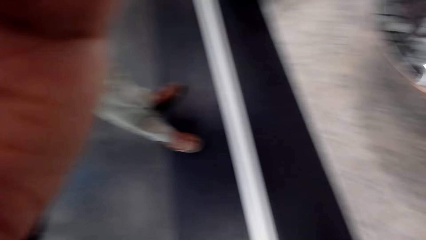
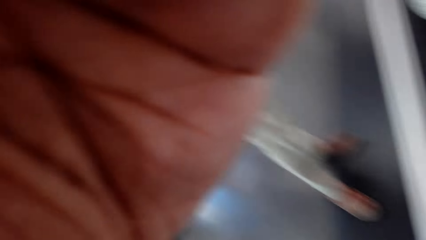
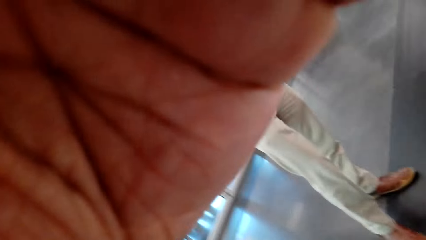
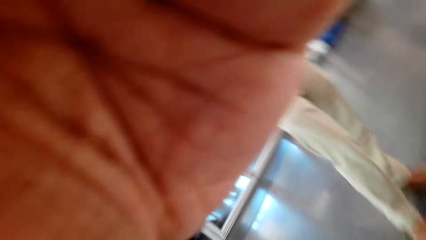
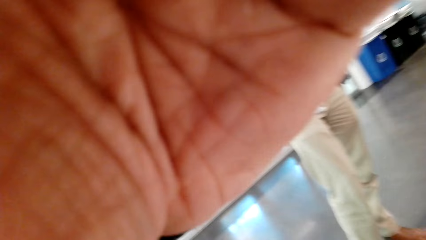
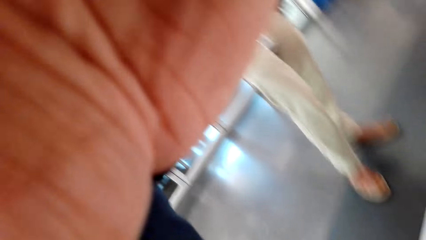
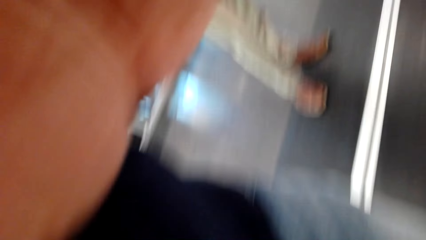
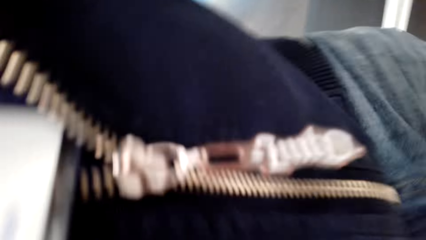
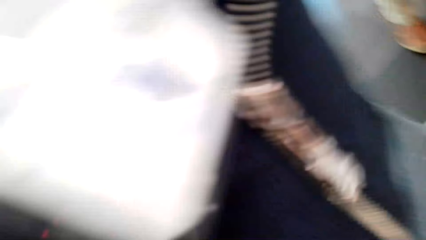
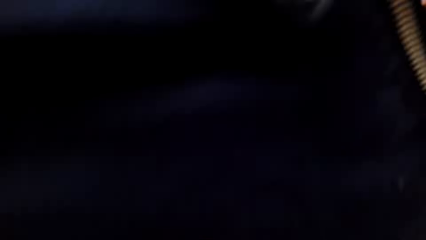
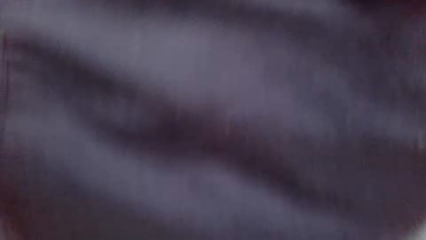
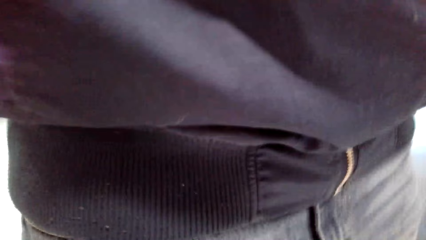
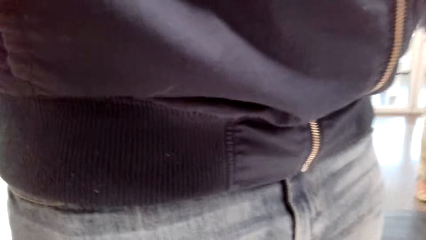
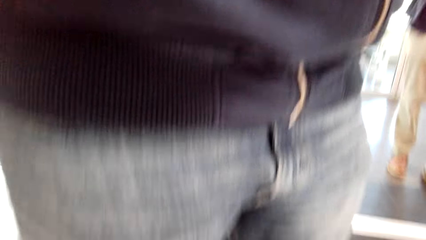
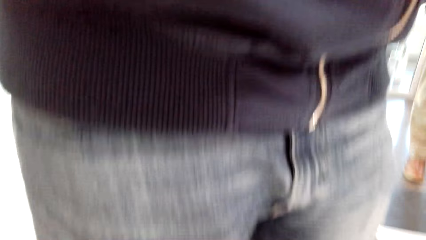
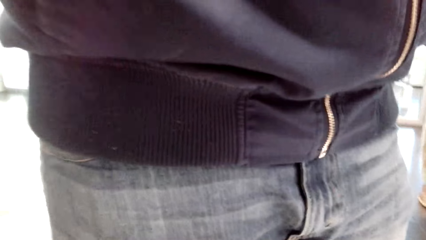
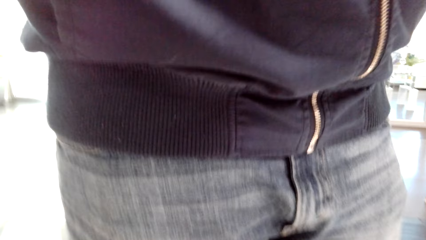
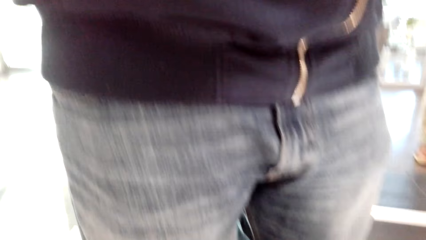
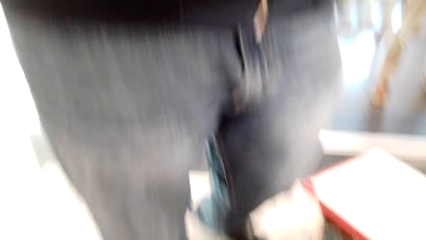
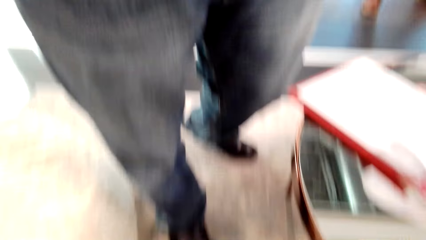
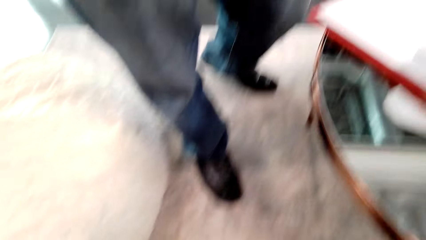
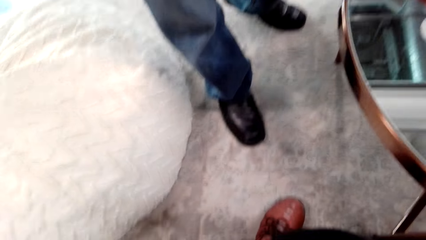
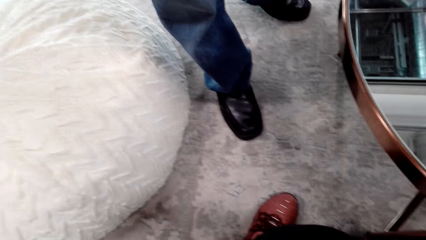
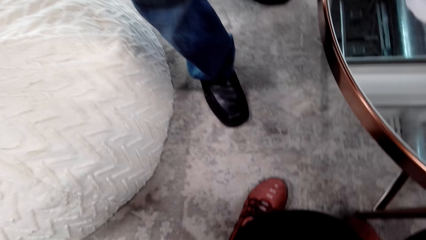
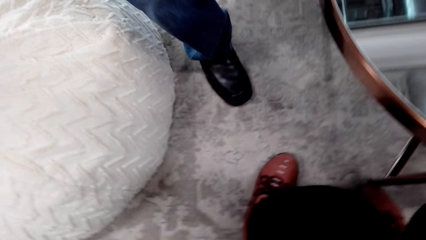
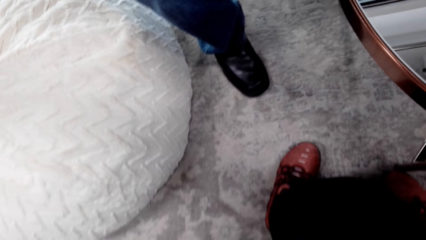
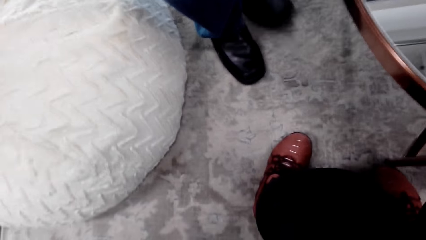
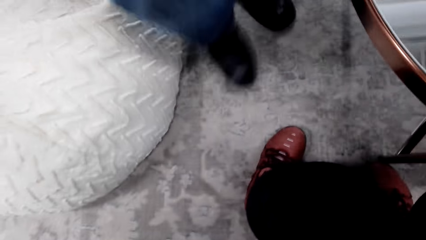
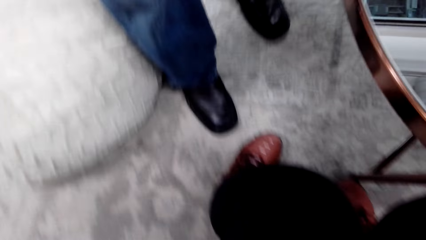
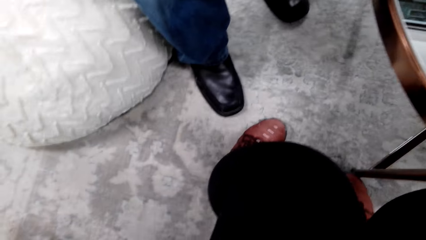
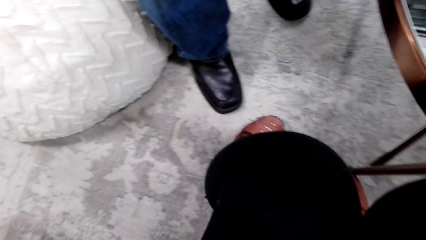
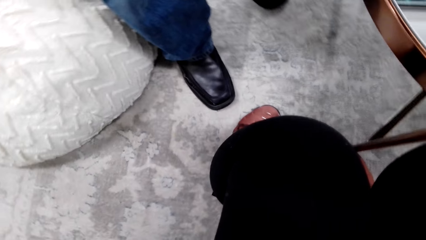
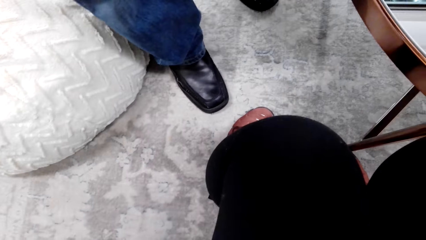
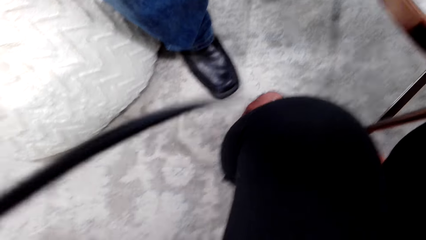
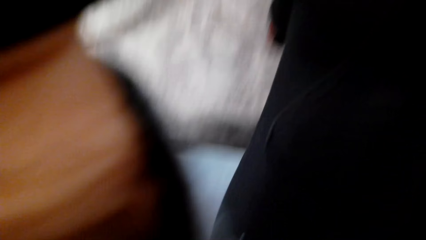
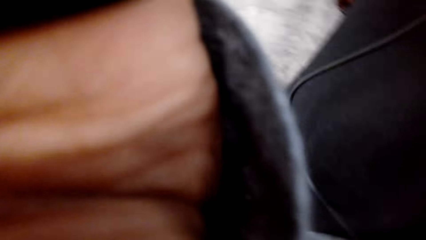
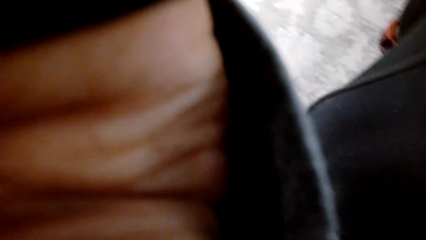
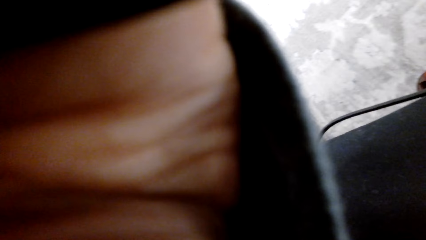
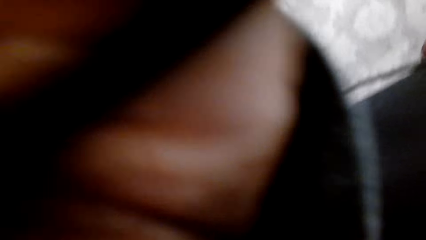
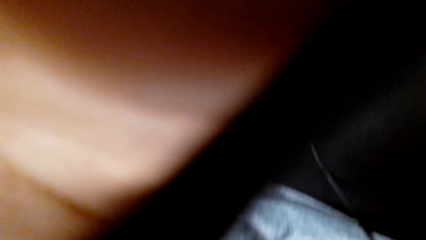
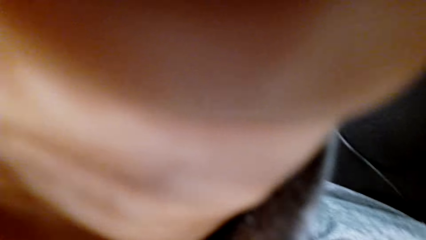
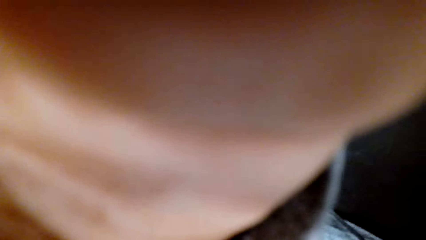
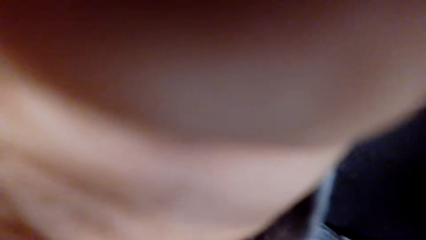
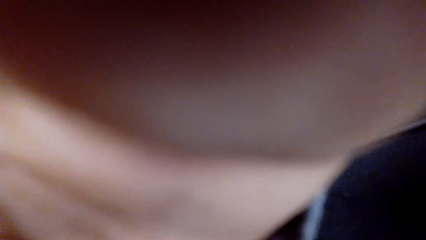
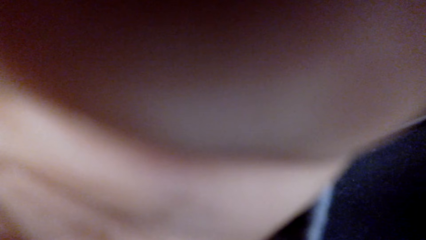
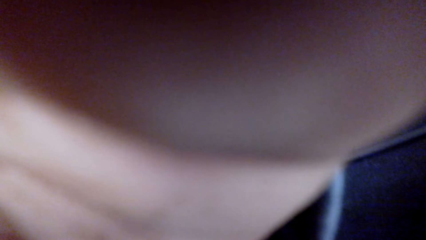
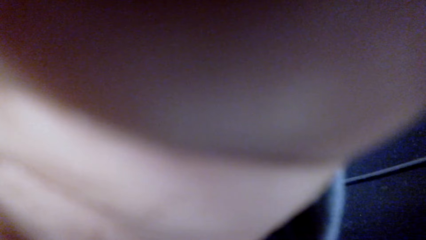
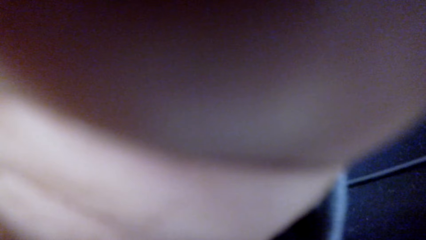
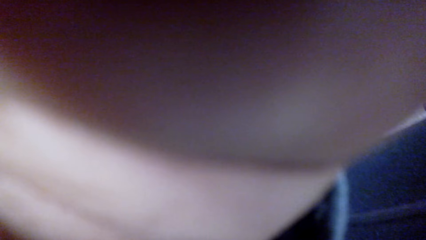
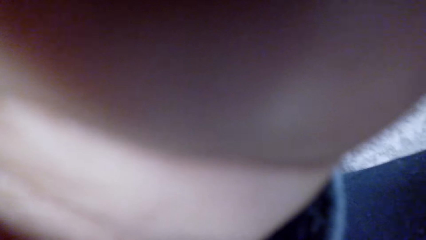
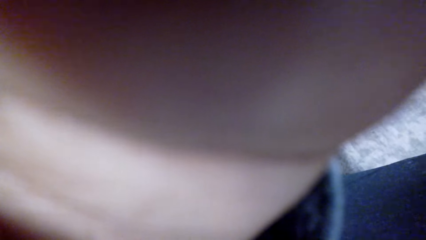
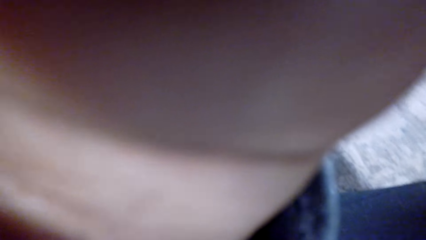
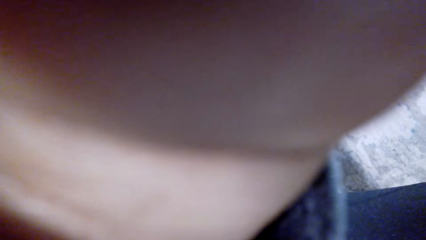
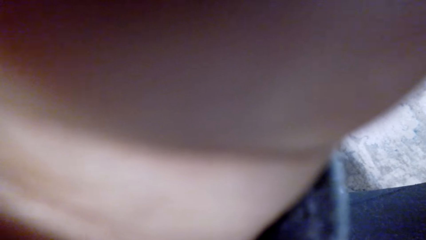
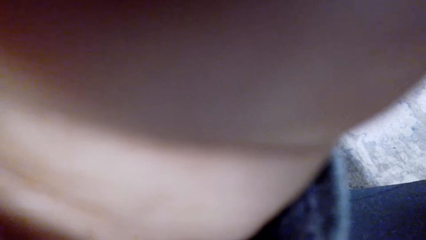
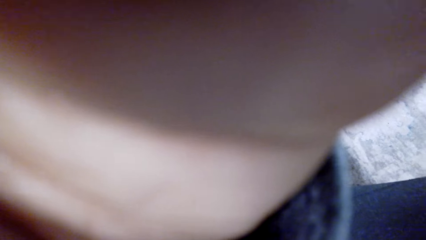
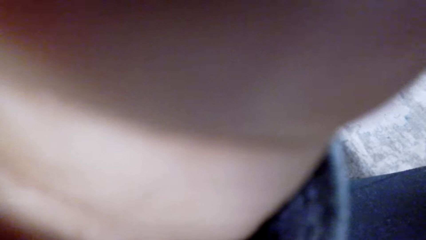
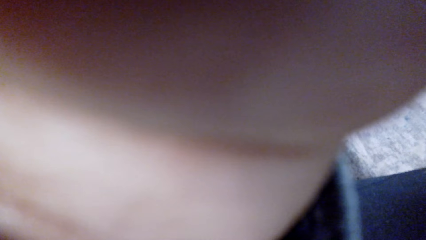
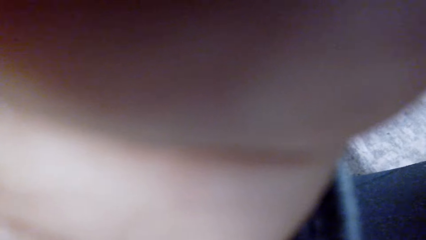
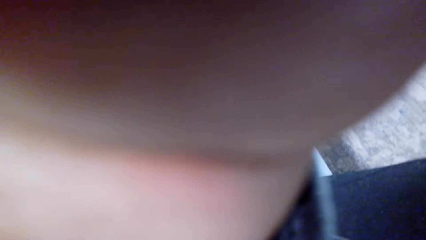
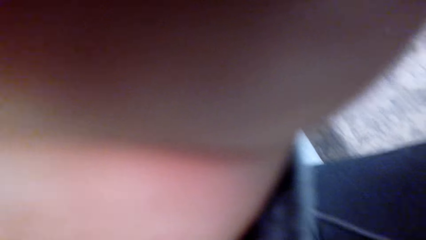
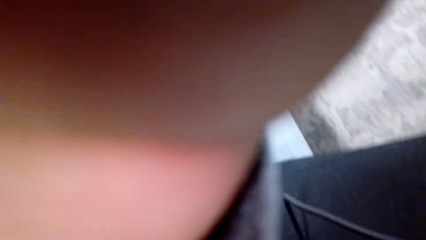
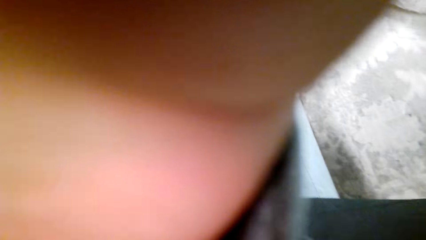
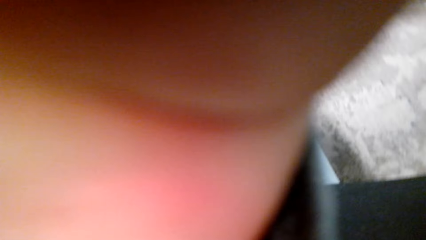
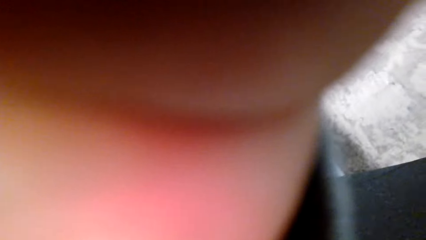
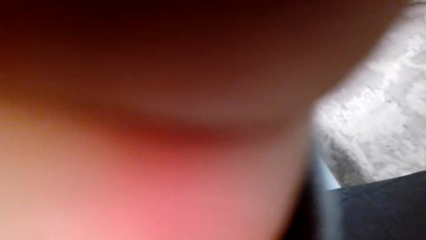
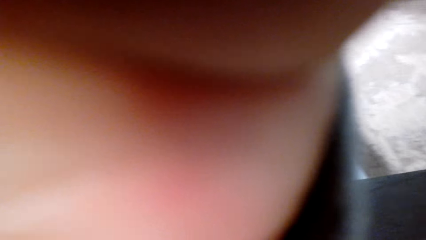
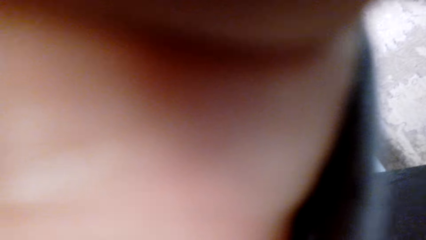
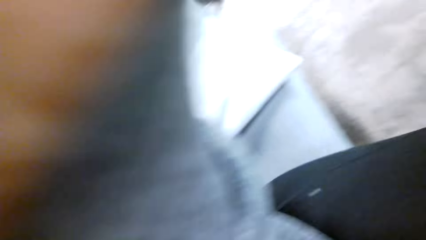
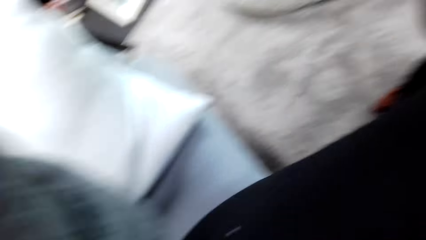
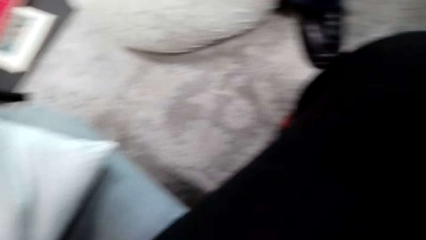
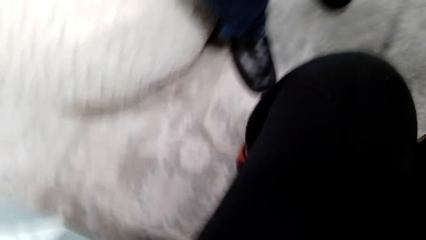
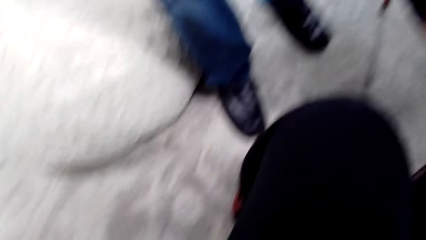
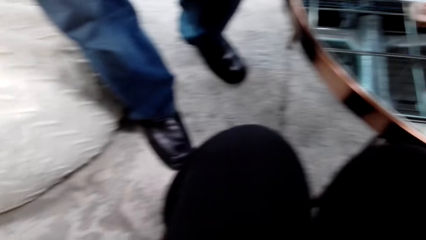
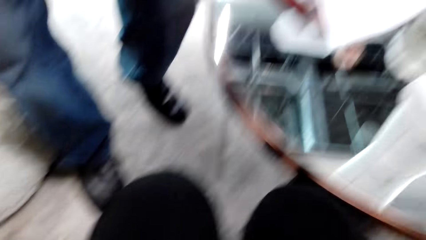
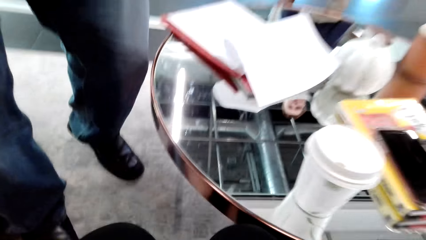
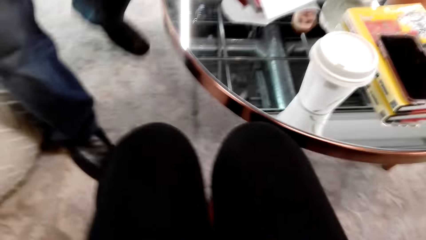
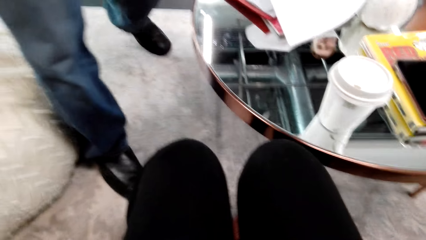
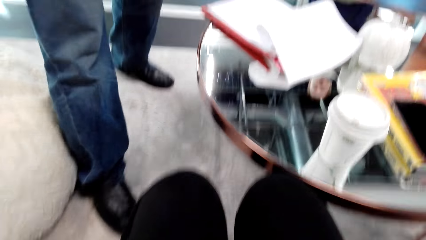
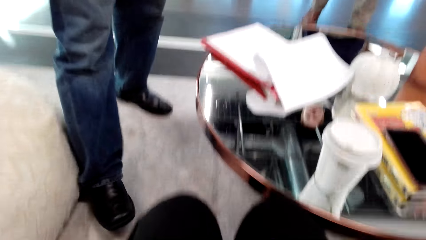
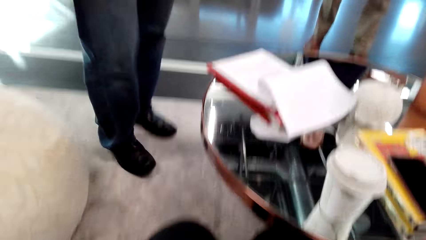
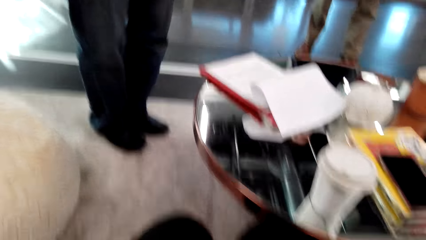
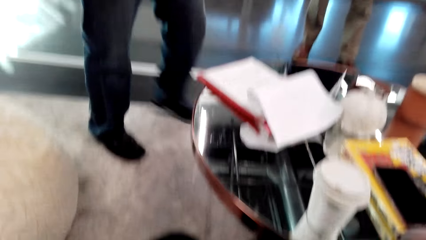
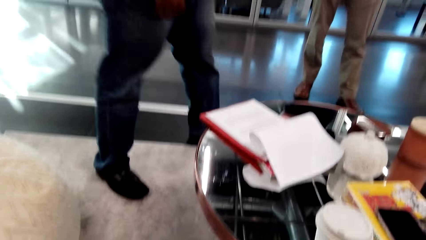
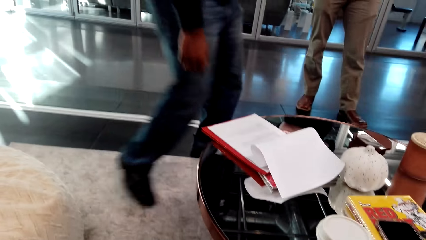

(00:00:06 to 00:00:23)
The camera wearer lifts his hand. He adjusts a camera. He looks around a room. A man walks around the room. The camera wearer adjusts the camera. He lifts his hand. He looks around the room.
